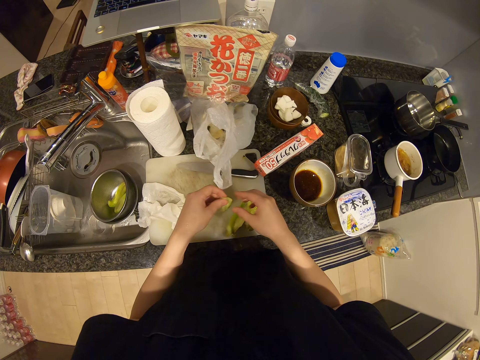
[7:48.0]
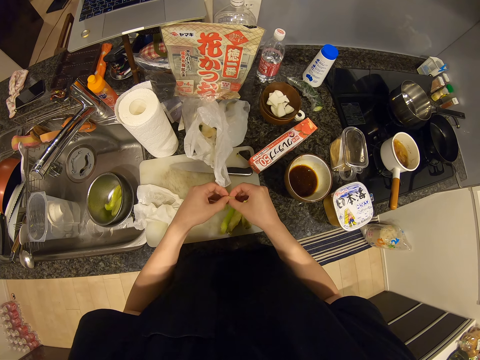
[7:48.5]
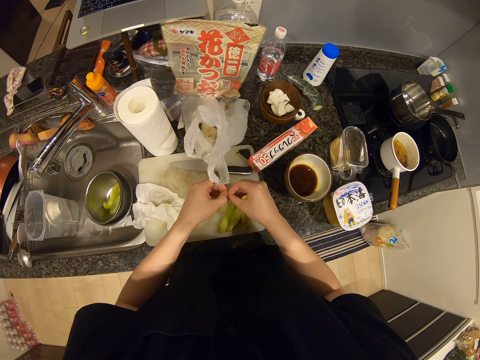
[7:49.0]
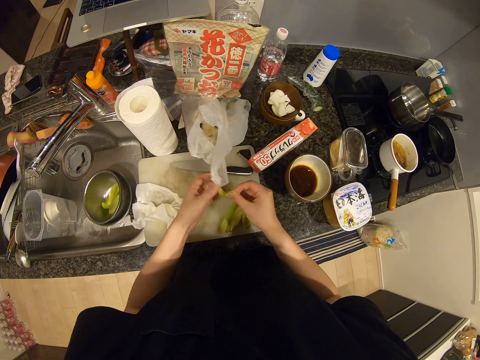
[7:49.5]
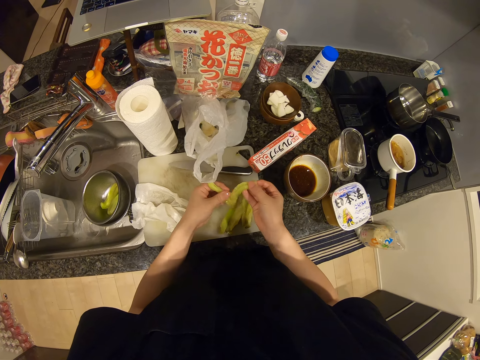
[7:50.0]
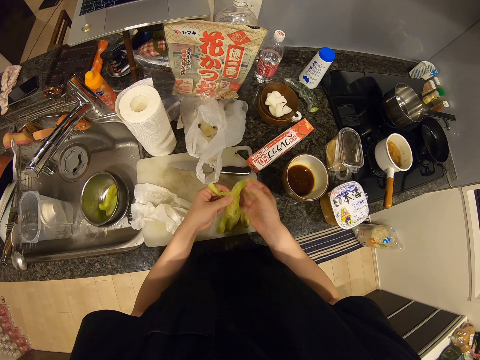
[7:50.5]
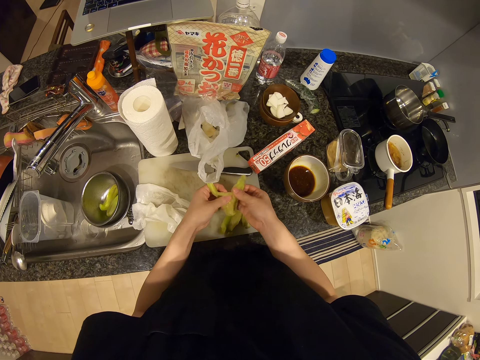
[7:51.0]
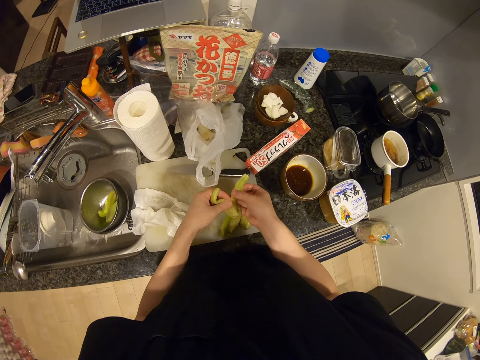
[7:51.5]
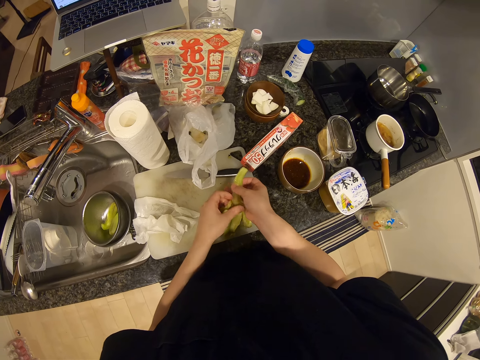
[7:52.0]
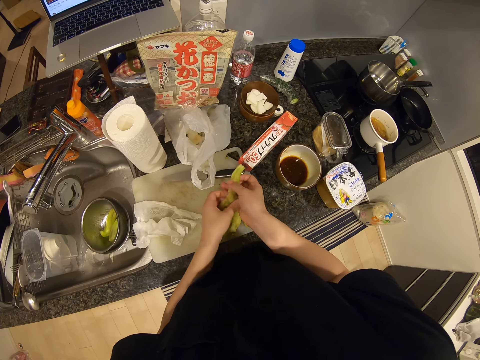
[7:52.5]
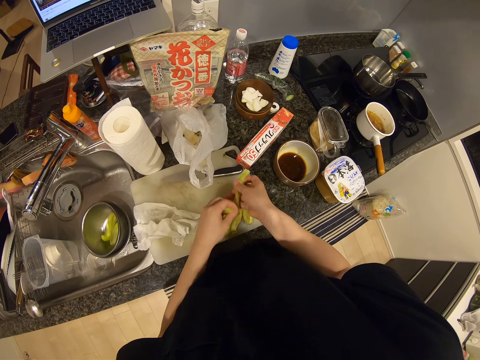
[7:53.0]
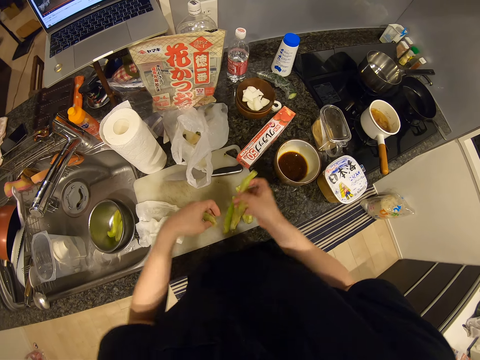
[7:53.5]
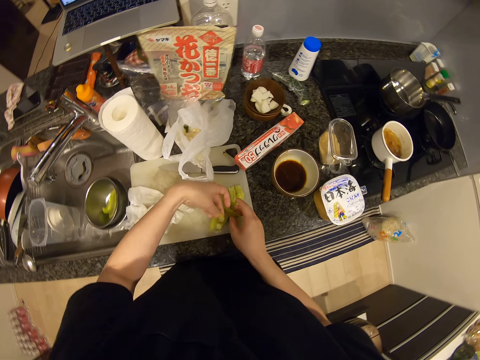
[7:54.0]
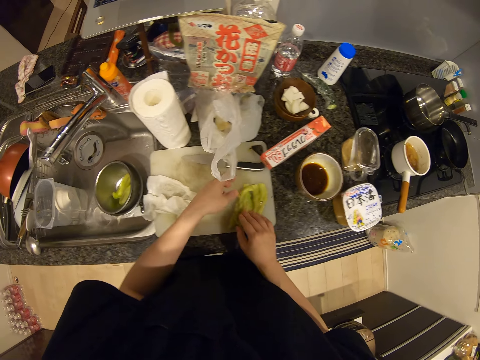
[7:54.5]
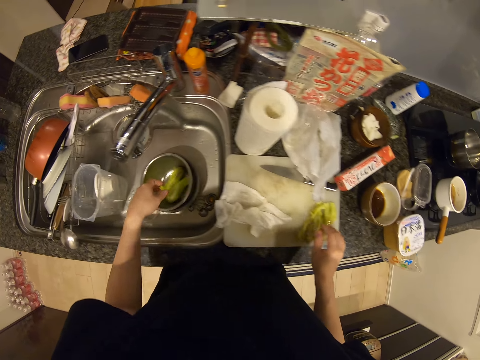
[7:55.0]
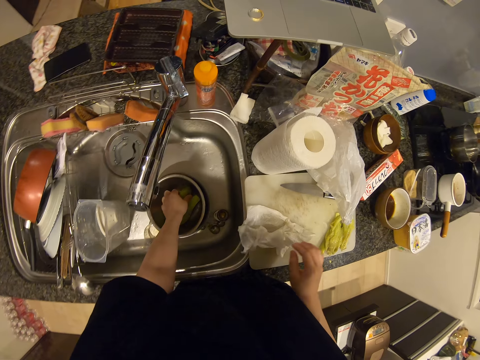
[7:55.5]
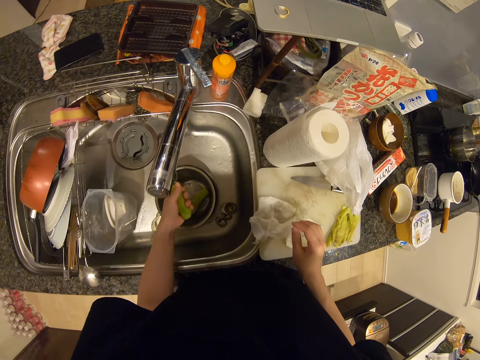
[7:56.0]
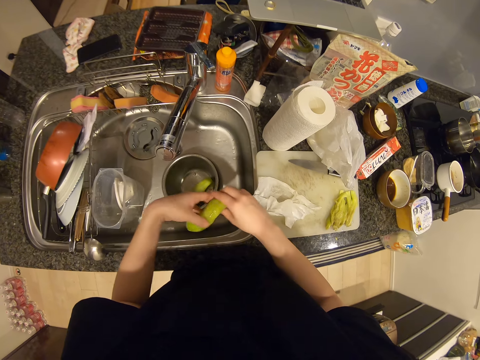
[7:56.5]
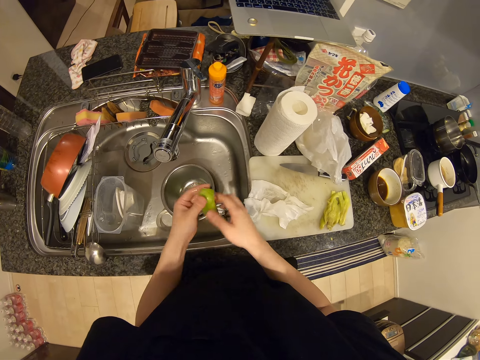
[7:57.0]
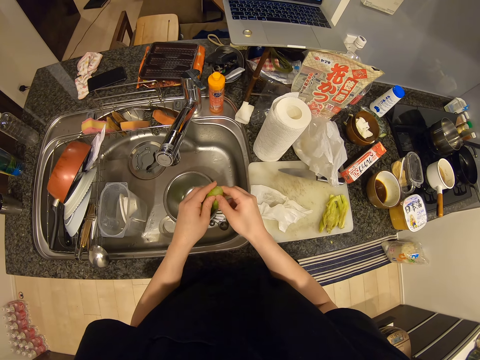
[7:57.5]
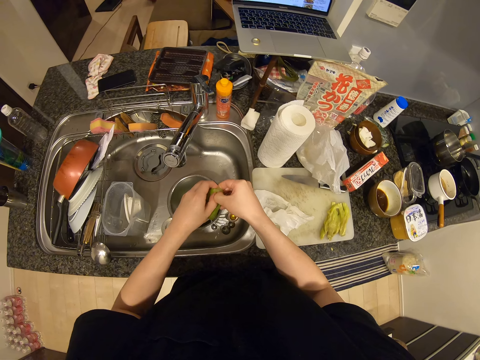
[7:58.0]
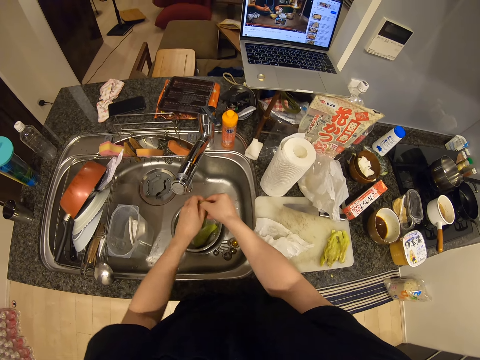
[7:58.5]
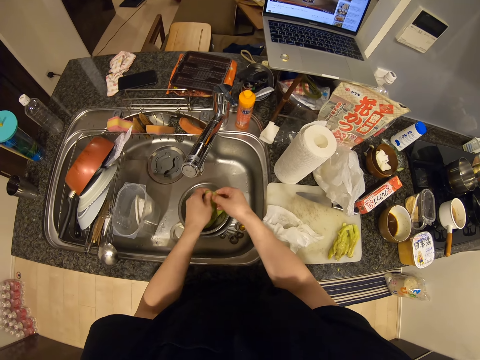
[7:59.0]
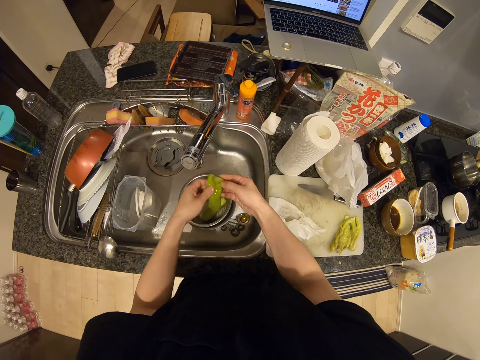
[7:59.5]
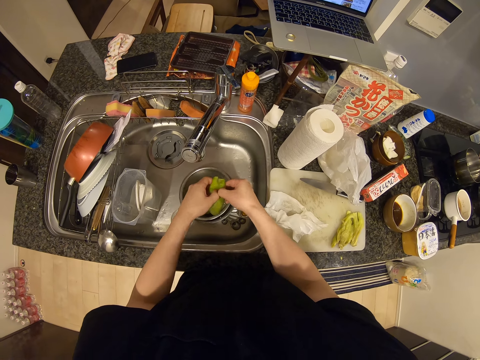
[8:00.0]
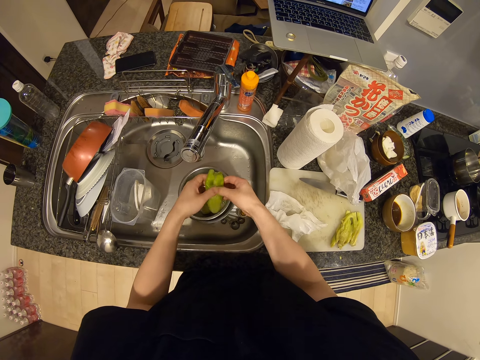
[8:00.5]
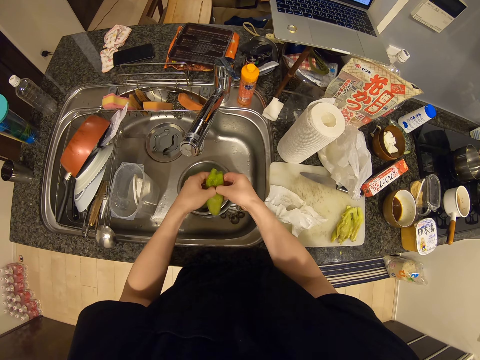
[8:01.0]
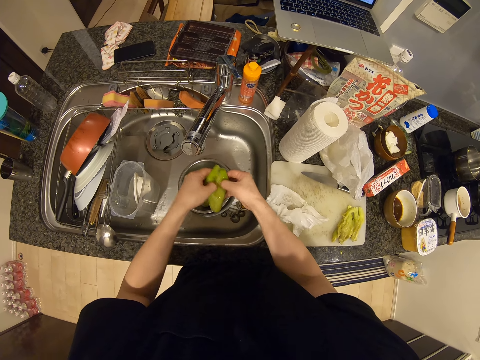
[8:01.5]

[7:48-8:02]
The camera wearer drops one half of the bottle gourd on the chopping board. She divides the bottle gourd in her hand into two with her hand. She drops one half of the bottle gourd on the chopping board. She drops the other half of the bottle gourd on the chopping board. She picks another bottle gourd from the sieve bowl in the sink. She divides the bottle gourd into two with her hand. She picks up the courgette.

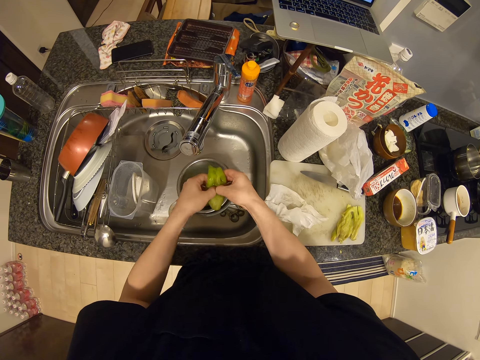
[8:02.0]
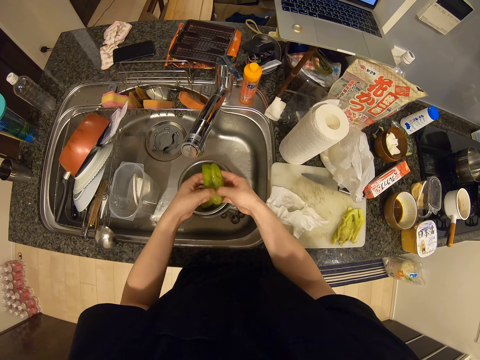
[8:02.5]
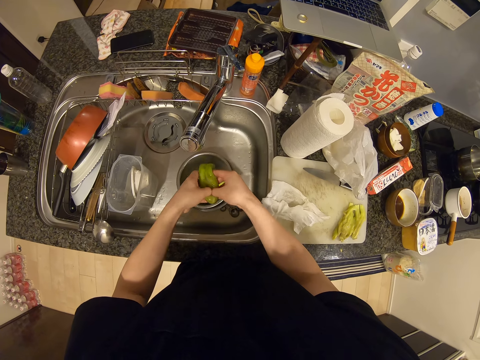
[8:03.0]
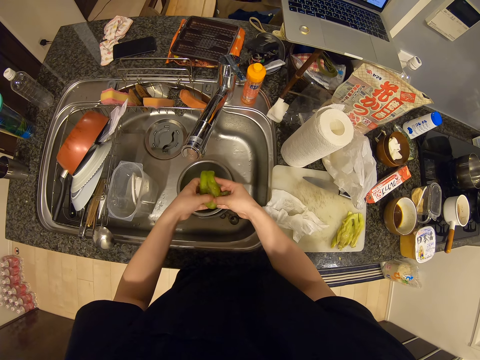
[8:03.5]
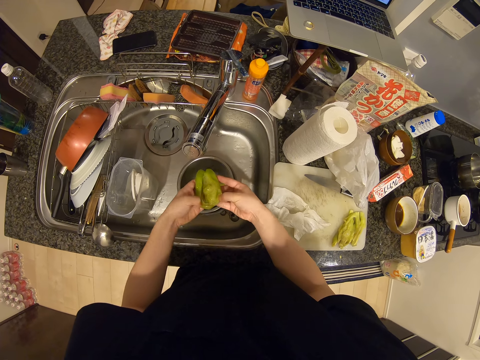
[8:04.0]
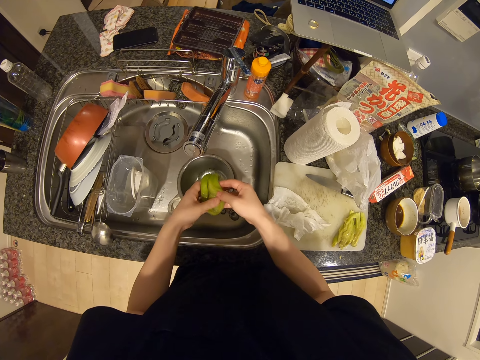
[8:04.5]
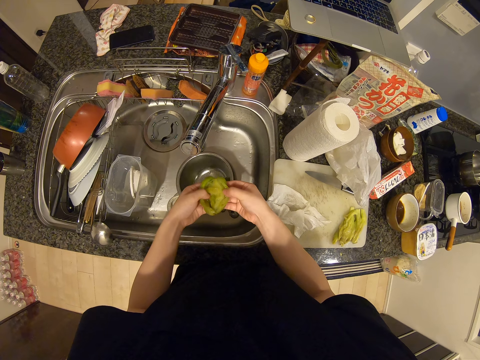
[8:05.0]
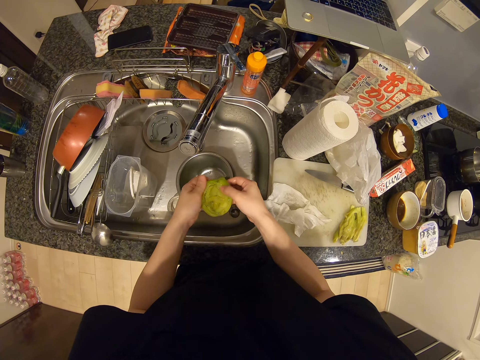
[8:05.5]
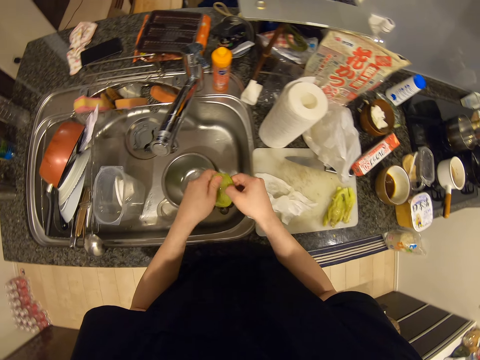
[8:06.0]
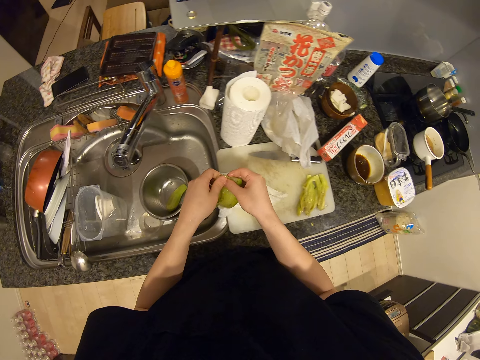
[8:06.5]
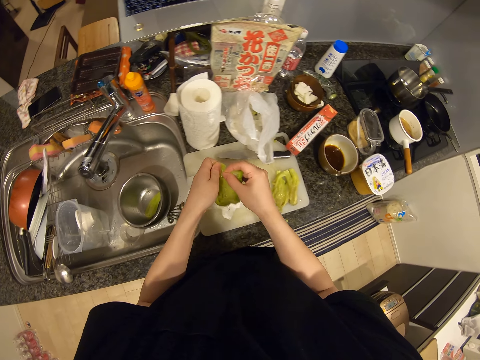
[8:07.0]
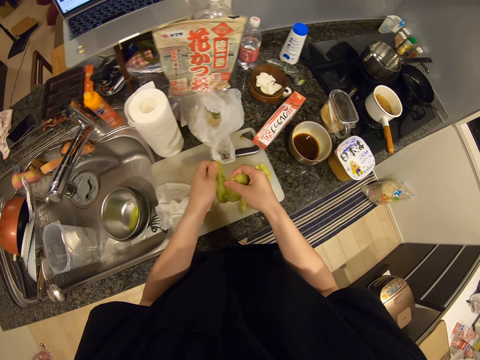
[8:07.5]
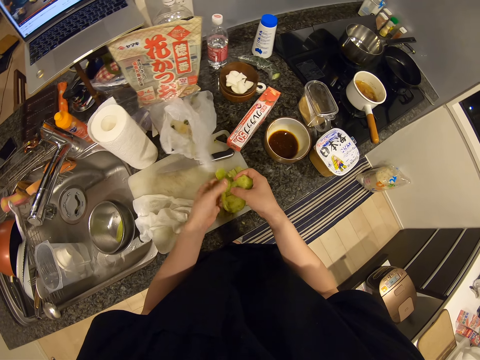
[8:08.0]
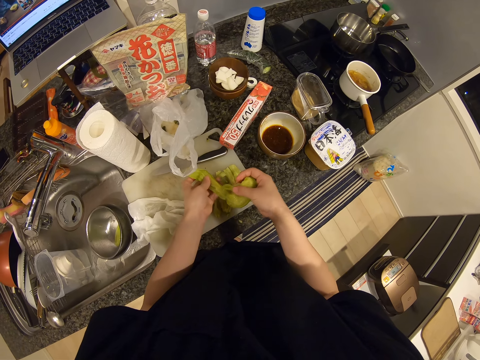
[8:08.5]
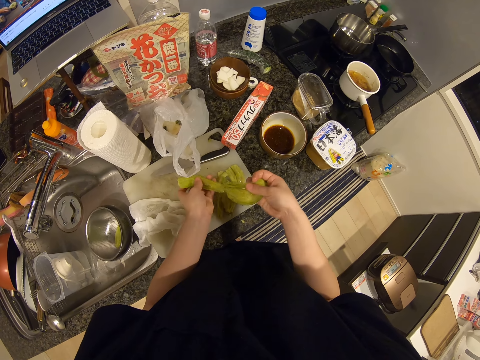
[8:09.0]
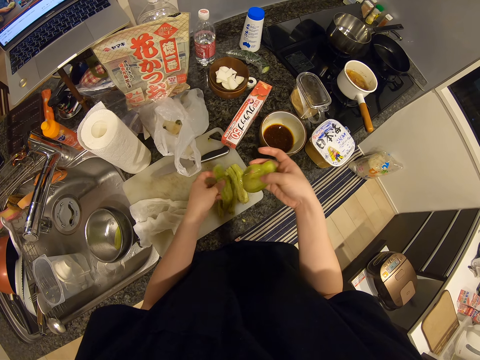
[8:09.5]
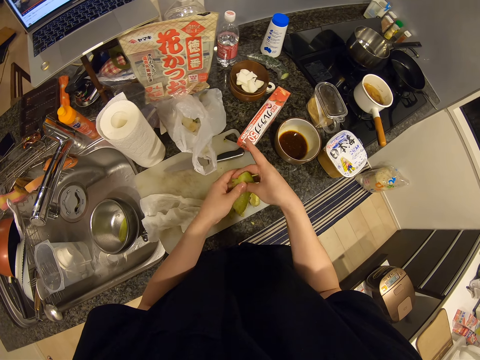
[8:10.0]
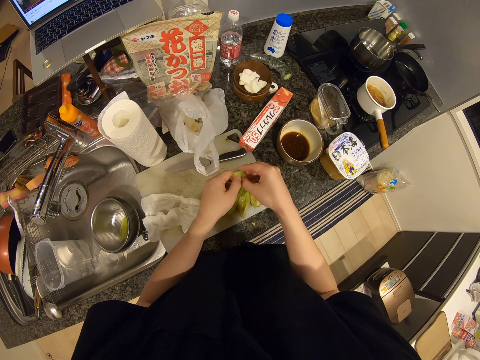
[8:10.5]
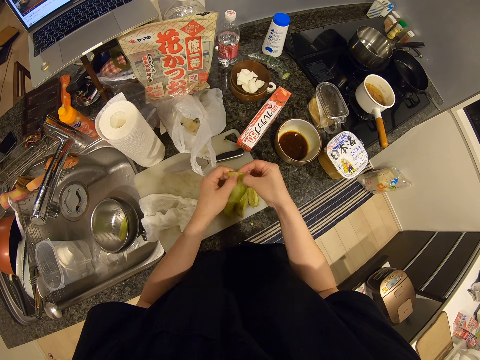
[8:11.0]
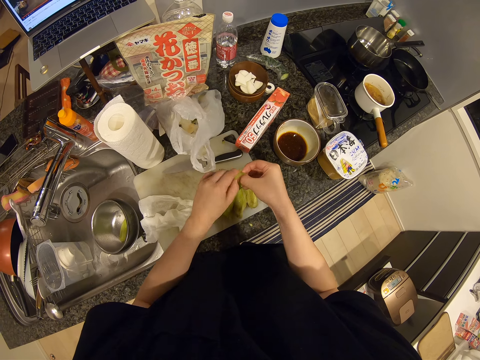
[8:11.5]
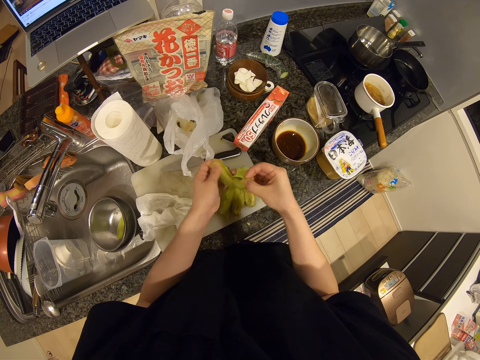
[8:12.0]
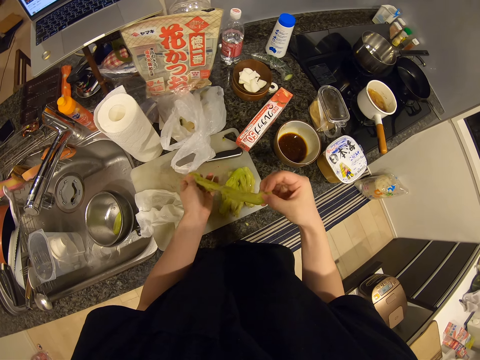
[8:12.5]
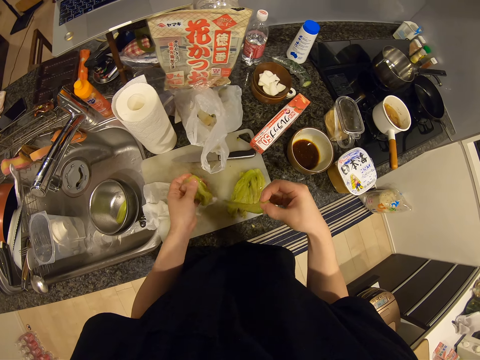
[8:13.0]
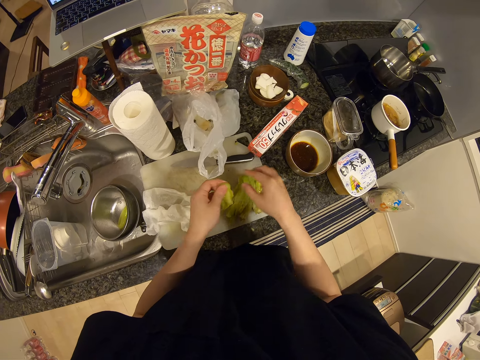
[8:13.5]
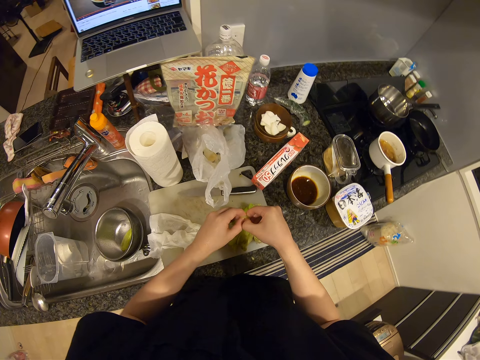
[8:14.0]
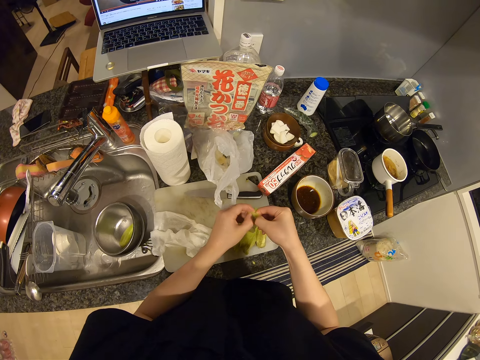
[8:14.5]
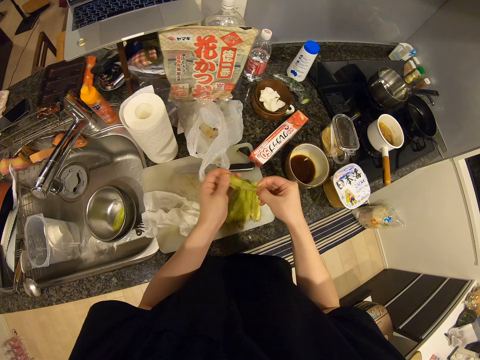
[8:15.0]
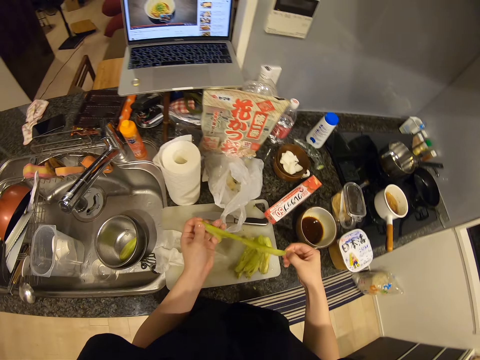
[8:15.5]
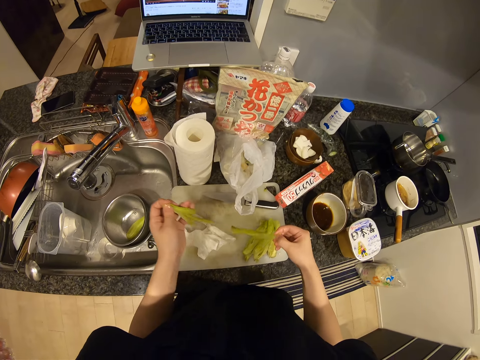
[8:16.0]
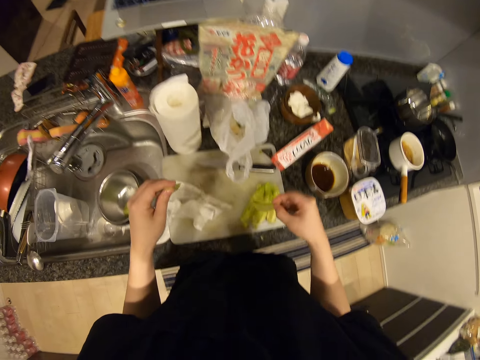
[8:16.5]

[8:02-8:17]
The camera wearer drops one half of the bottle gourd on the chopping board. She divides the bottle gourd in her hand into two with her hand. She drops one half of the bottle gourd on the chopping board. She divides the bottle gourd in her hand into two with her hand. She drops one half of the bottle gourd on the chopping board.
